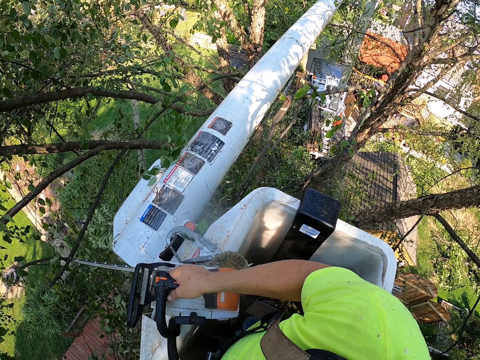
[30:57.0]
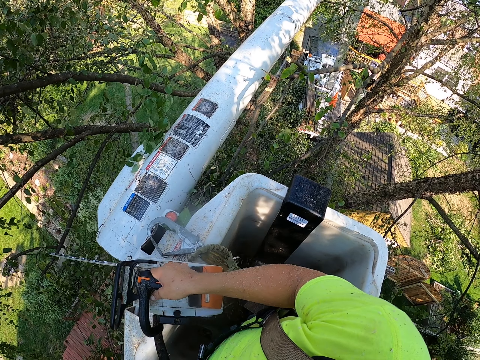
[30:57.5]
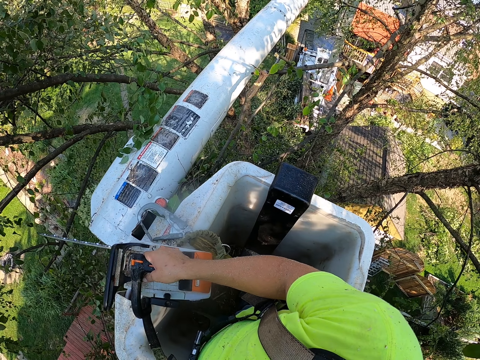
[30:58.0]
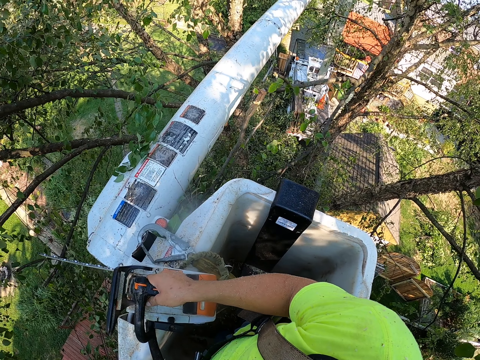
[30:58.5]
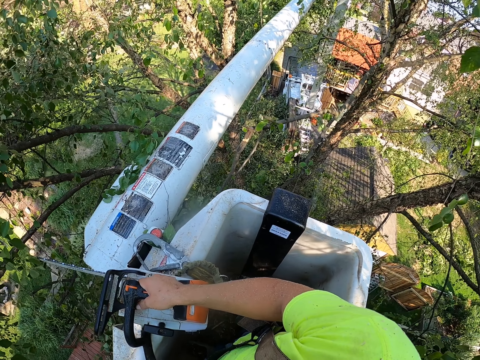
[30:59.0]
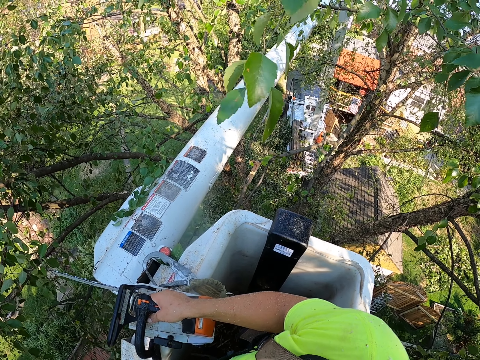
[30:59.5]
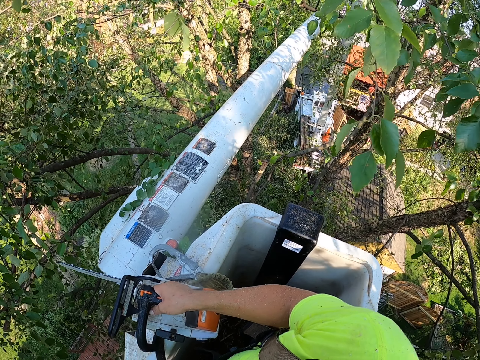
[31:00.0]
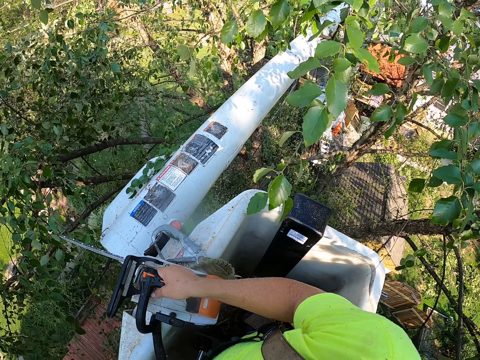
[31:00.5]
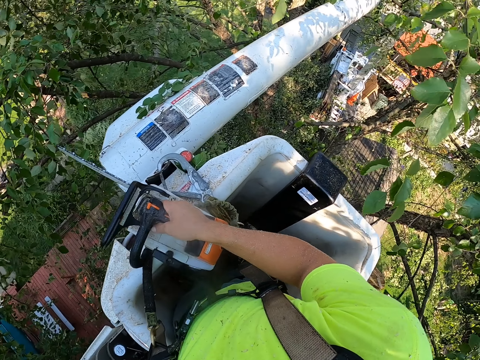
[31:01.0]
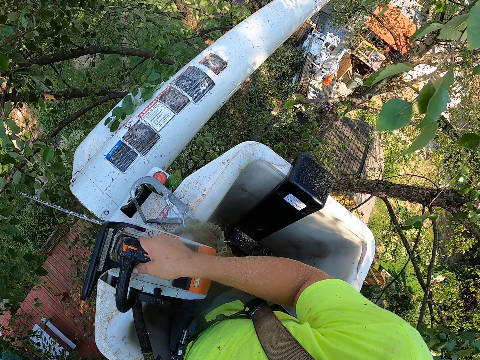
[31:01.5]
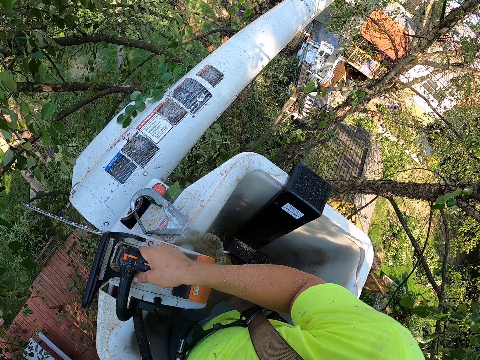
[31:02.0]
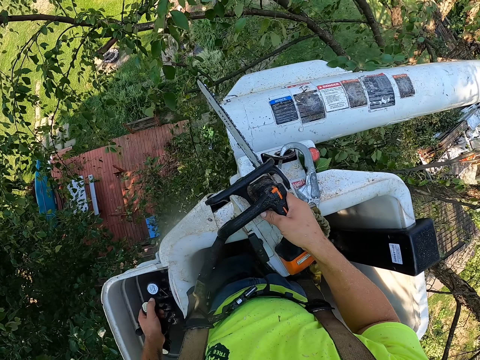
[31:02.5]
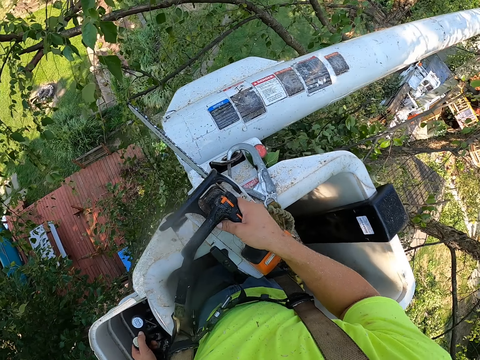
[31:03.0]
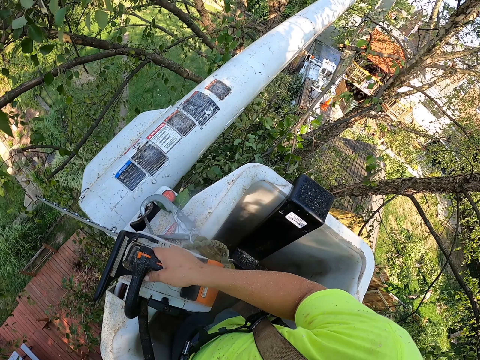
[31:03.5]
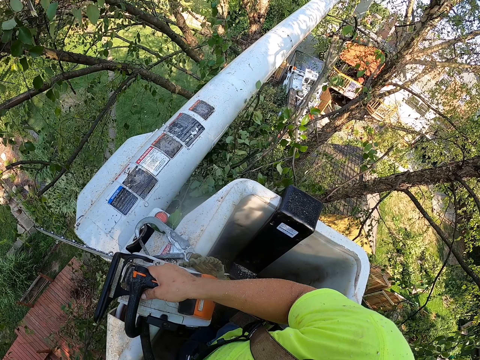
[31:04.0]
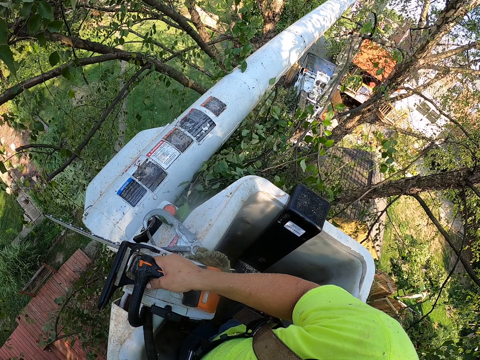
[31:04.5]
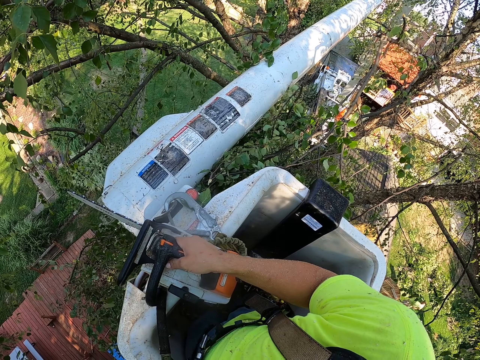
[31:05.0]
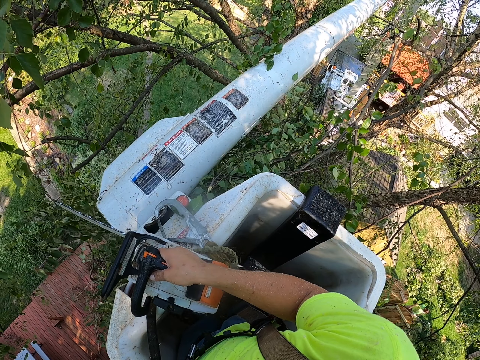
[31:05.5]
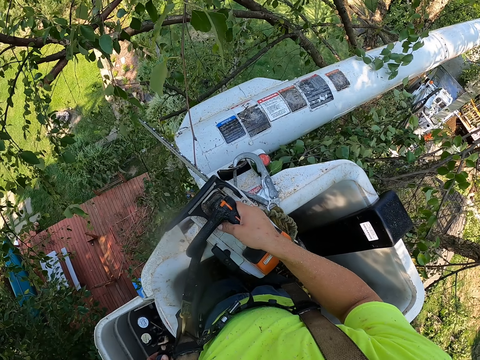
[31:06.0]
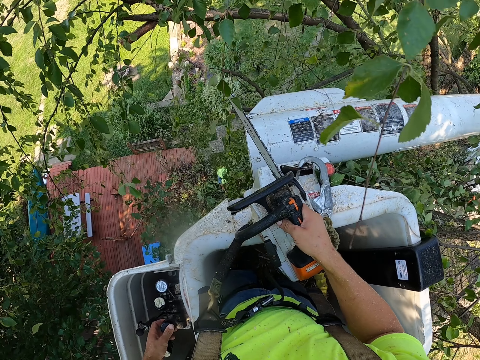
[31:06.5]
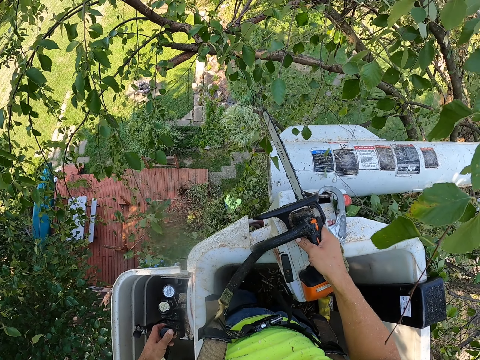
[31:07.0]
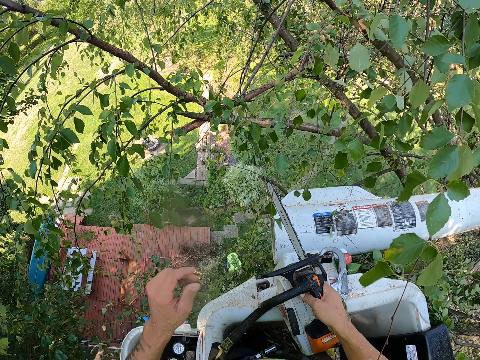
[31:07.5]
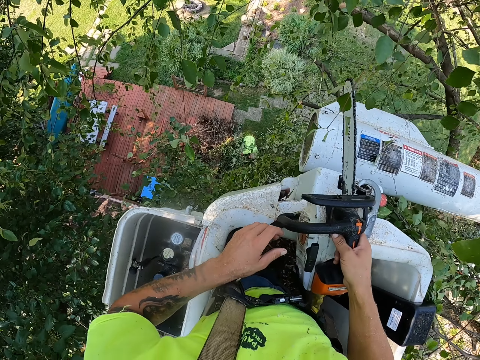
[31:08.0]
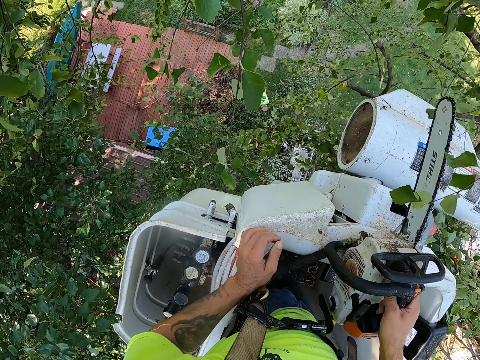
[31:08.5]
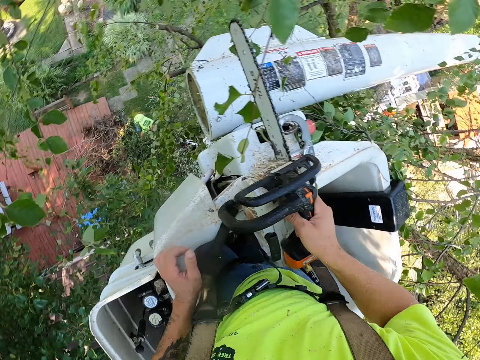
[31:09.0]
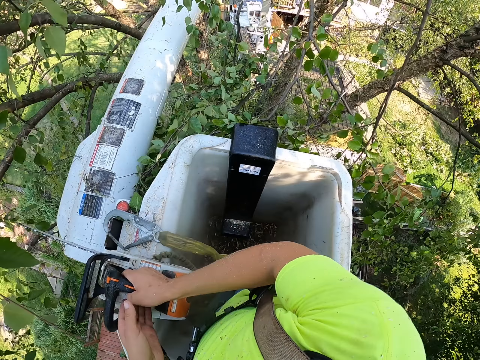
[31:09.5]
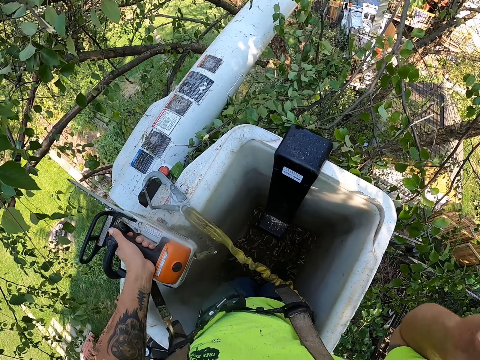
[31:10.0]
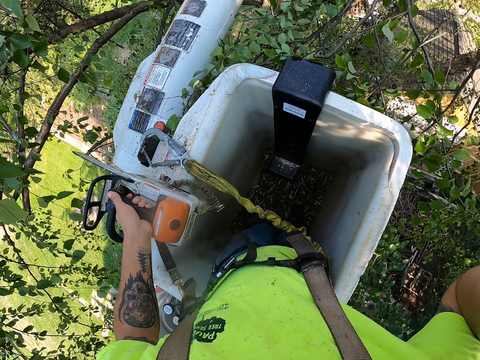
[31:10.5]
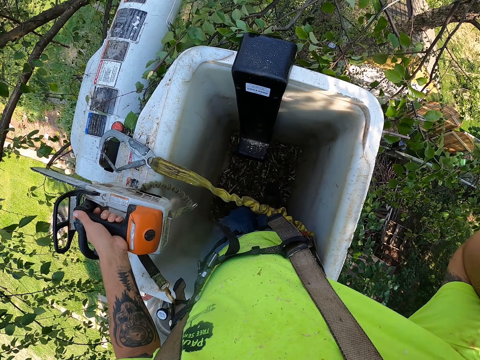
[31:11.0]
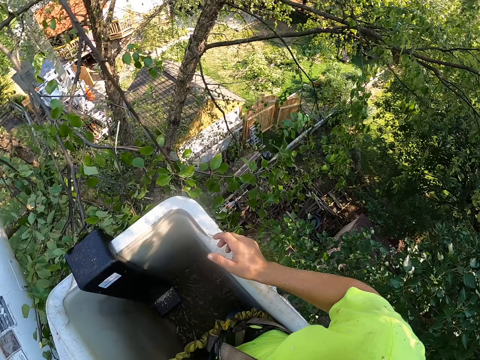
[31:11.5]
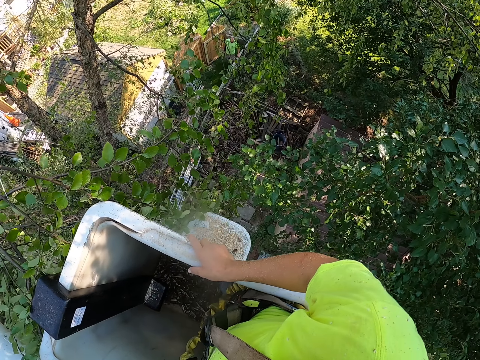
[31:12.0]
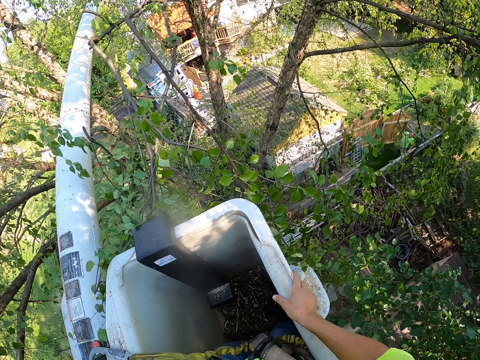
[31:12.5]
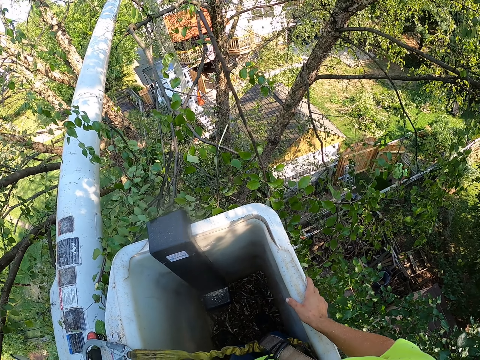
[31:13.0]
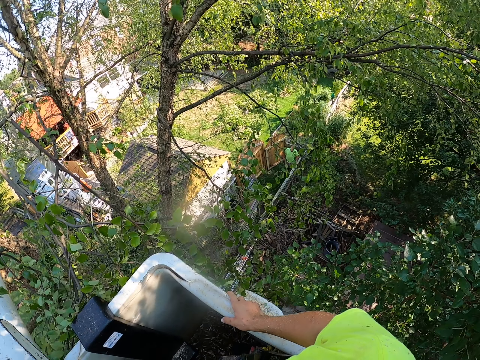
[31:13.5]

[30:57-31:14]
The camera wearer adjusts the lift. He operates the boom lift with his left hand. He passes the chainsaw from his right hand to his left hand. He adjusts the camera on the head.

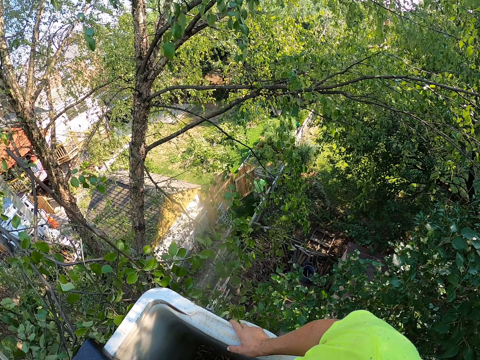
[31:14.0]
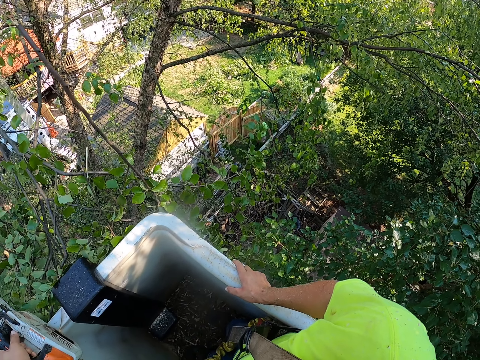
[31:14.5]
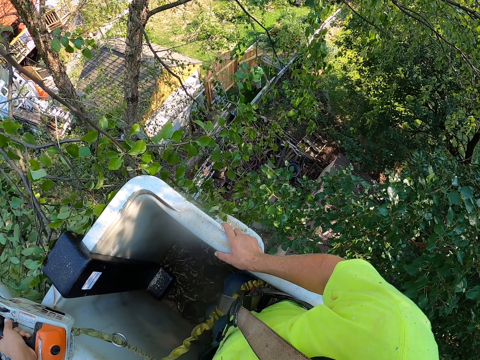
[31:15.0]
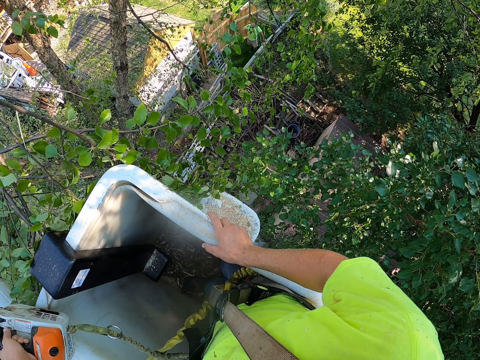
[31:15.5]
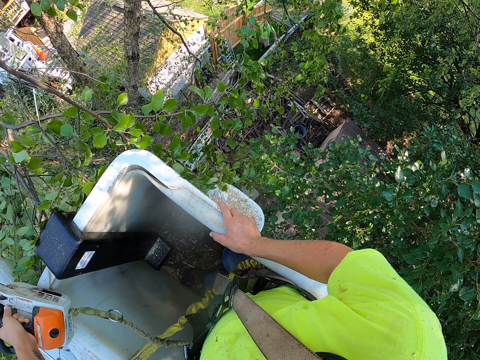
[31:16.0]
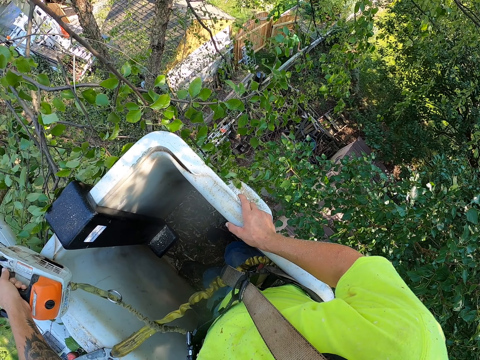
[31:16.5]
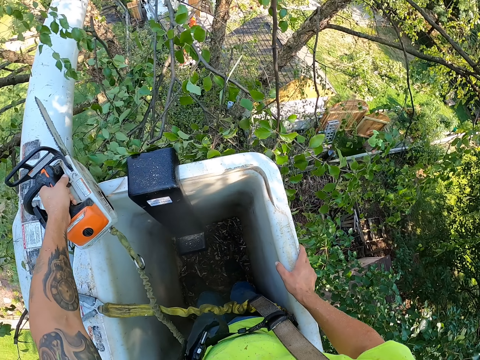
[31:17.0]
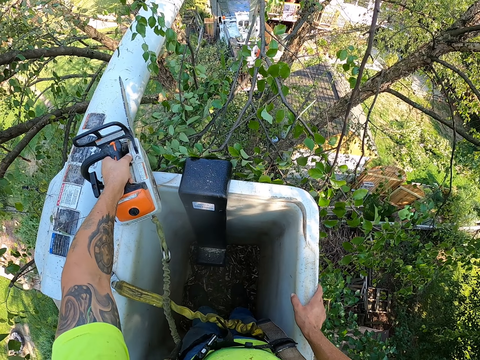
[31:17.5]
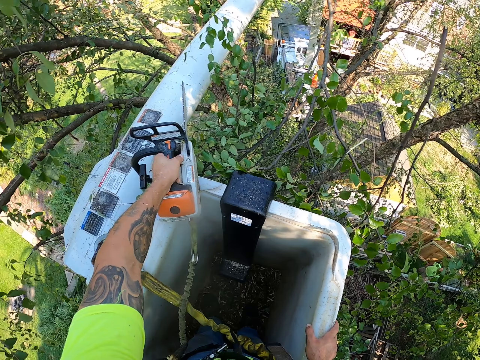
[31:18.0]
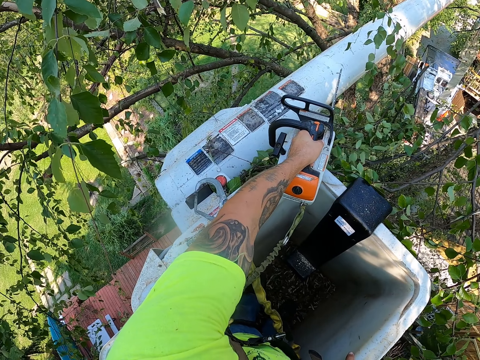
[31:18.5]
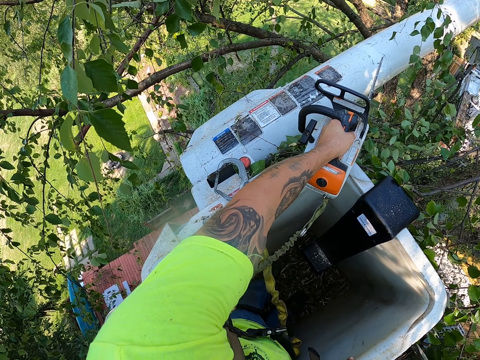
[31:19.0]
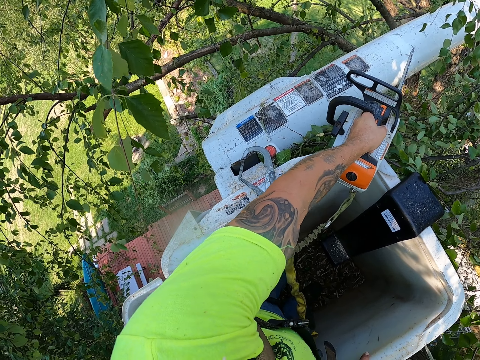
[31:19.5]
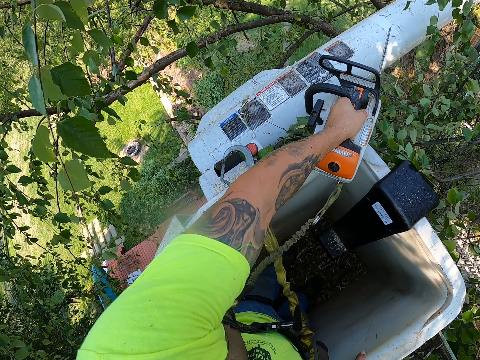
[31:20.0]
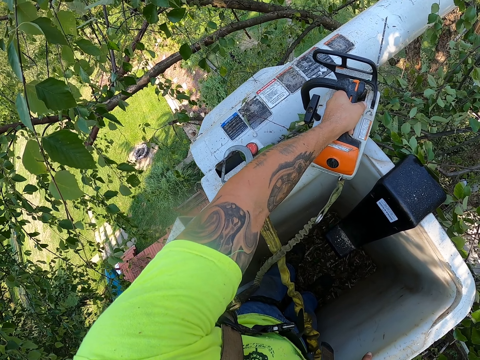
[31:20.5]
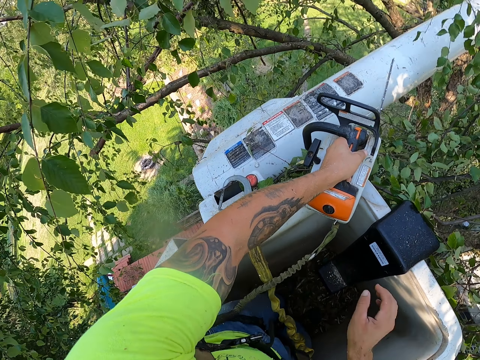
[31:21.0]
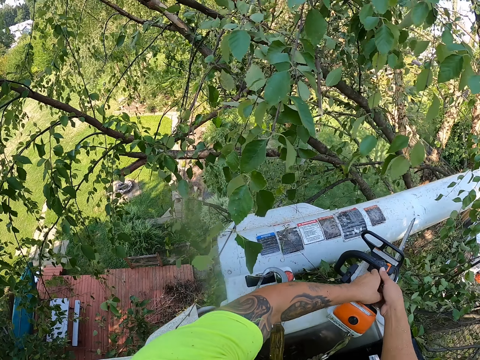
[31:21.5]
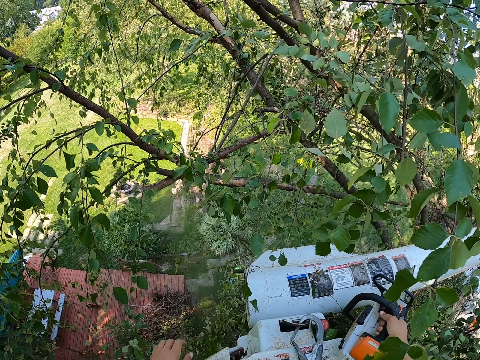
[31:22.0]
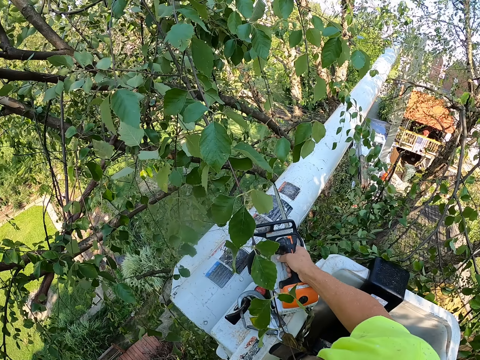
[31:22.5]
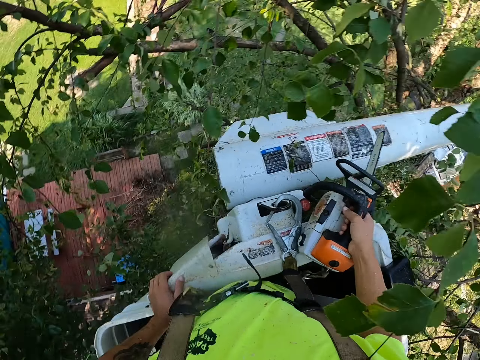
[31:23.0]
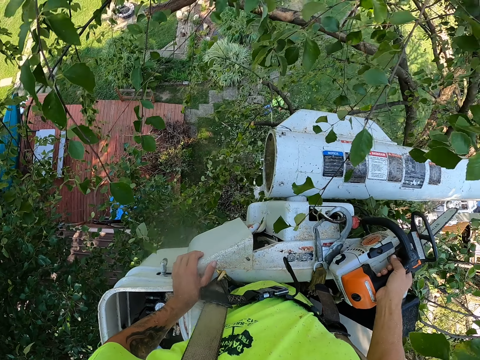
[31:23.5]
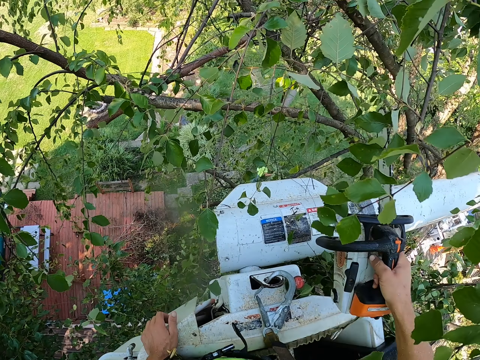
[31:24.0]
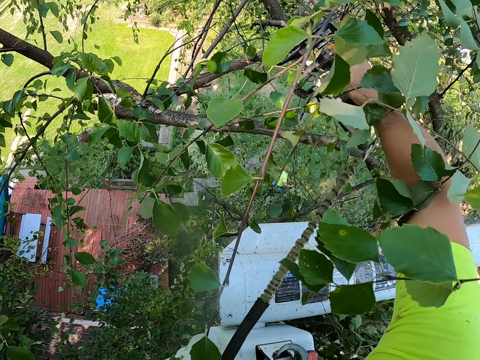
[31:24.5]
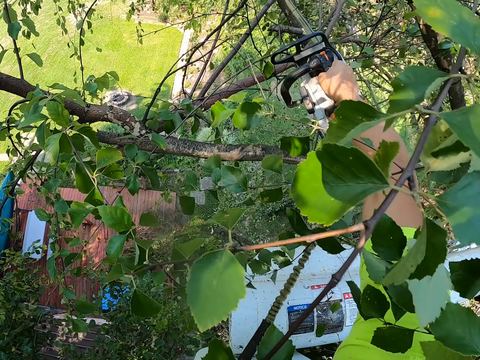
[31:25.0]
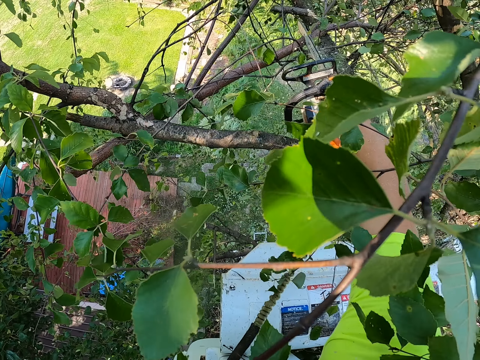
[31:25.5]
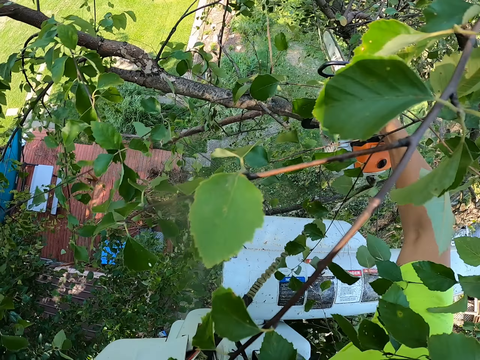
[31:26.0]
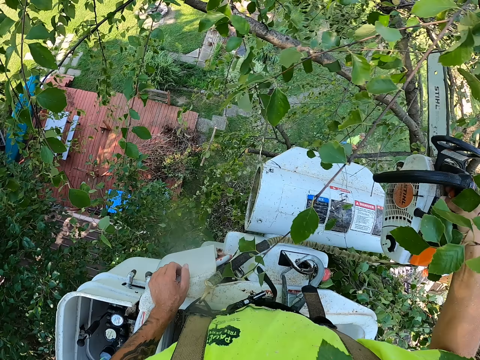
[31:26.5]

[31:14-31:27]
The camera wearer stares at the trees. He passes the chainsaw from his left hand to his right hand. He cuts branches of the tree with the chainsaw in his right hand.
